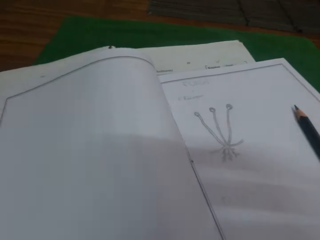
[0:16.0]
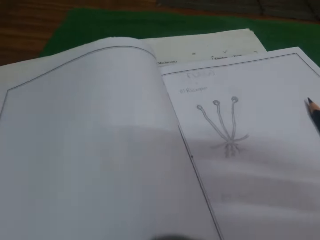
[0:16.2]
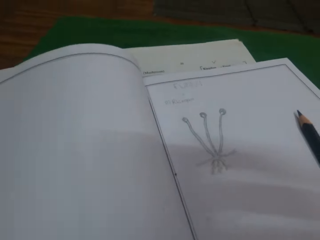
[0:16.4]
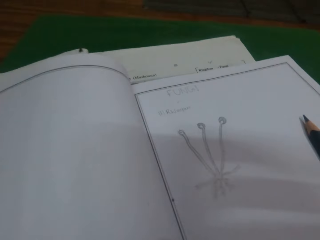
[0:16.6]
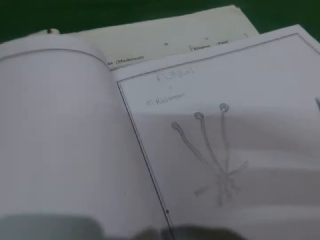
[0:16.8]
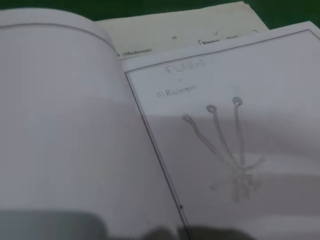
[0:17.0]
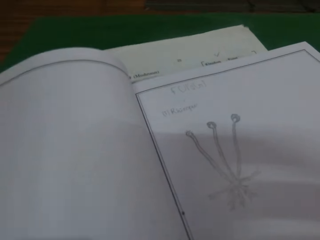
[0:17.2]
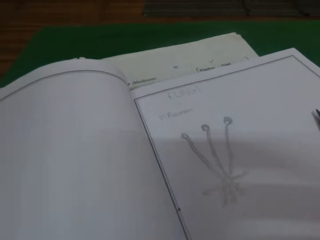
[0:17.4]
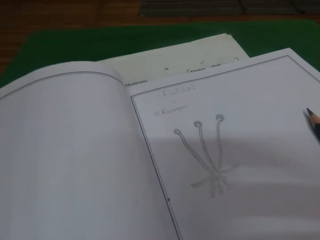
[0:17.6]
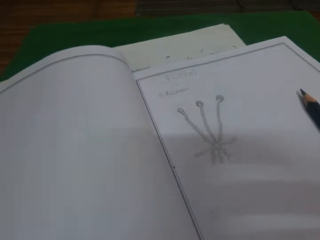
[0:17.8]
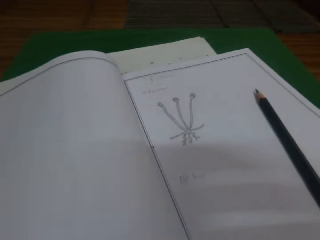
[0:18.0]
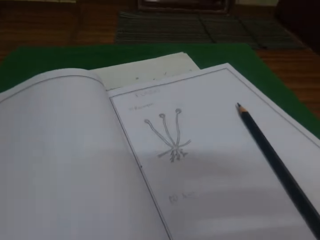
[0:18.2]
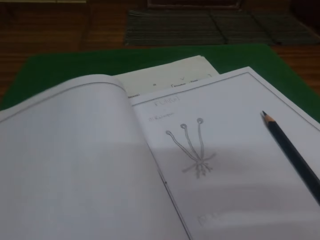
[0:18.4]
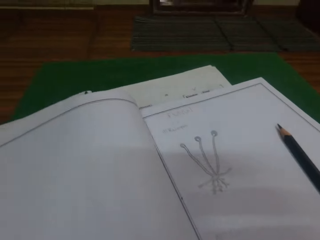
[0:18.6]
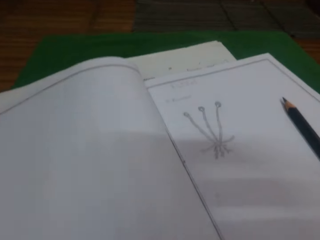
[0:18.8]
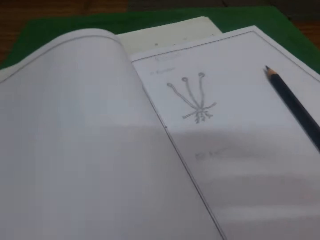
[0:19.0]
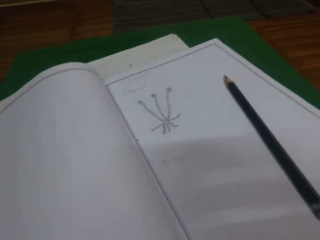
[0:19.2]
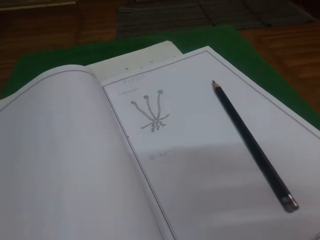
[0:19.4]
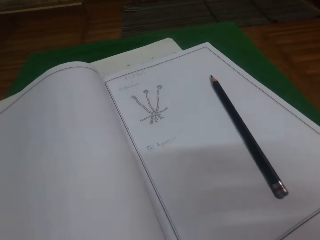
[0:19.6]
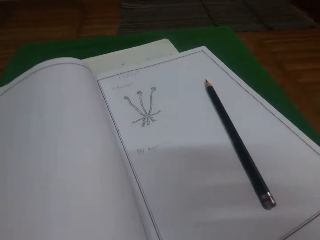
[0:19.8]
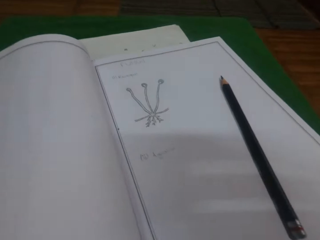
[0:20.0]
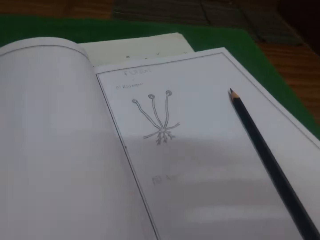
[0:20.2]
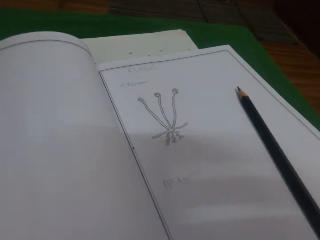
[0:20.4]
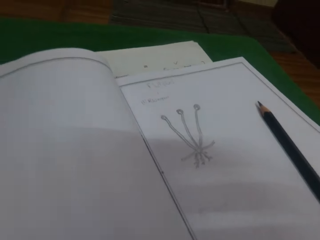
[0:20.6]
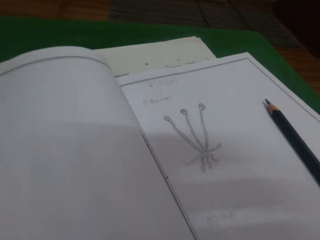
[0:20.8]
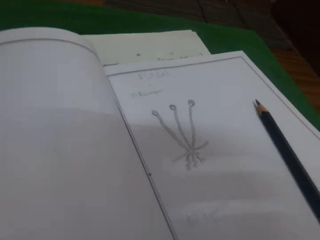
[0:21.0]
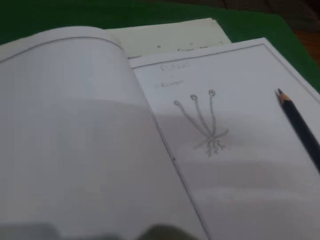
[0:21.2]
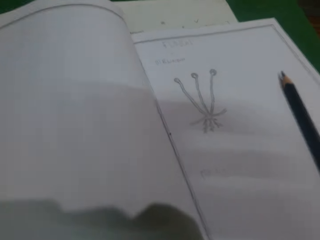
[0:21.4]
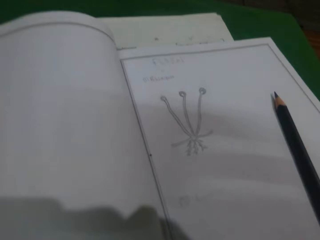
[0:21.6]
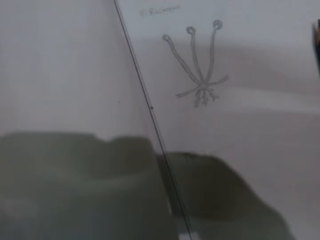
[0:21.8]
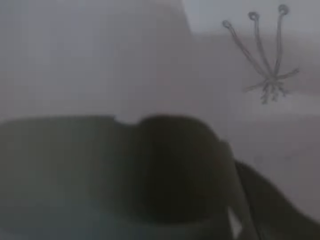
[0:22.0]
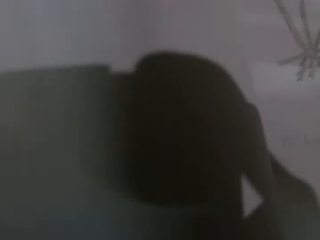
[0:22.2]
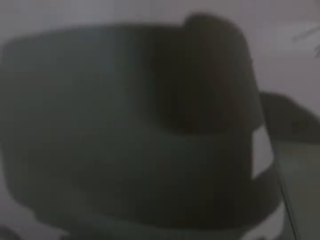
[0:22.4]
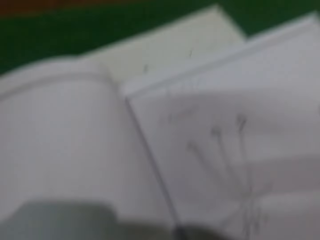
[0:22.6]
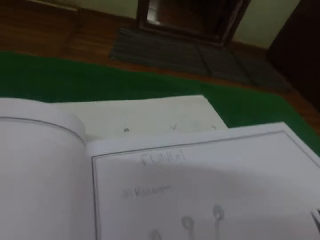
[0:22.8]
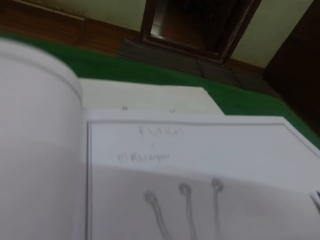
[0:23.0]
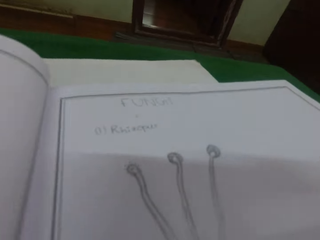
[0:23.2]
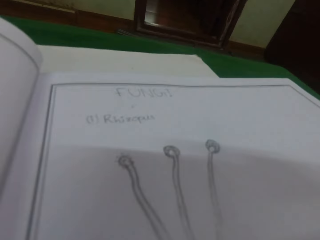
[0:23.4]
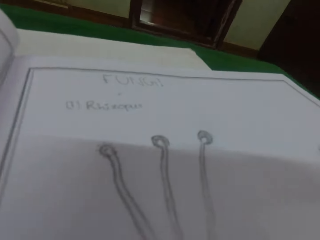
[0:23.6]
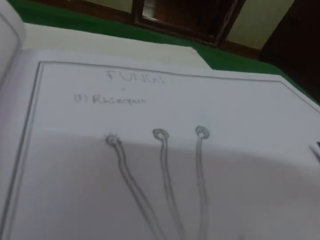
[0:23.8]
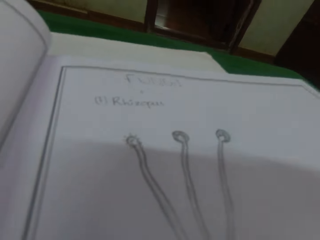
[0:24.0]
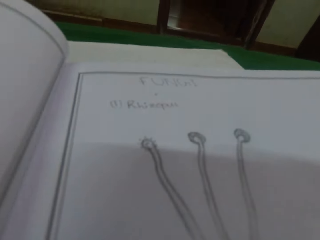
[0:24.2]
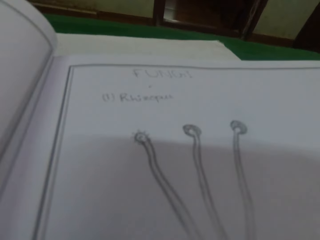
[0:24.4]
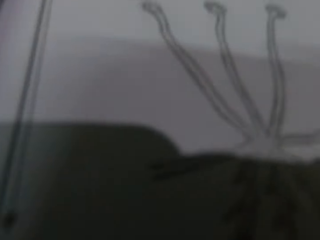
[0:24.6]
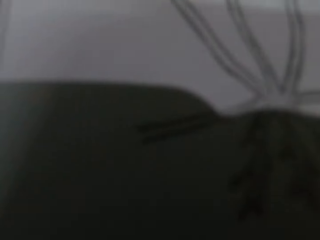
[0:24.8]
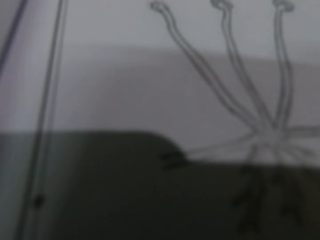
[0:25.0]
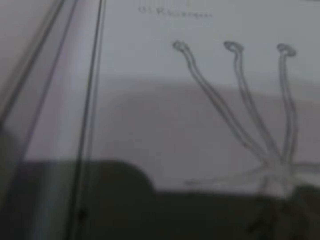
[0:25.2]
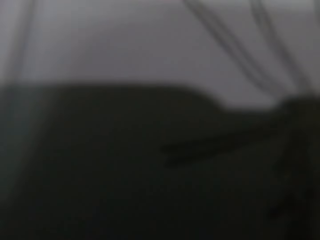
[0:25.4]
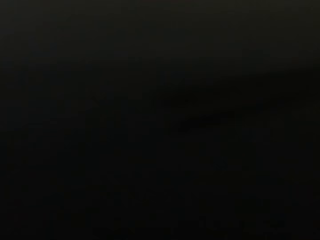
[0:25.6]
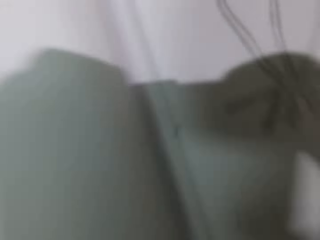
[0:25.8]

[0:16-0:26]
The camera wearer adjusts the camera with both hands.

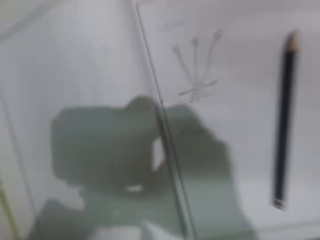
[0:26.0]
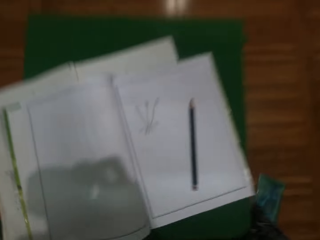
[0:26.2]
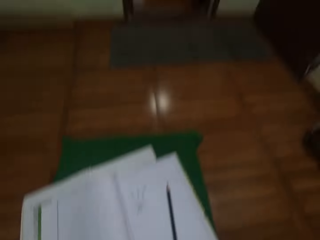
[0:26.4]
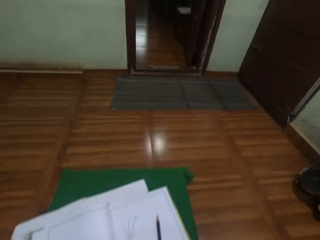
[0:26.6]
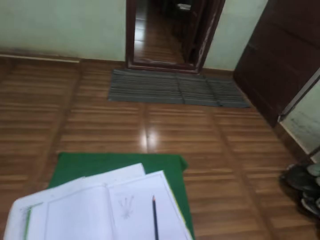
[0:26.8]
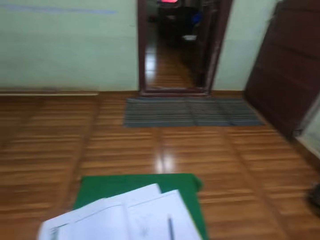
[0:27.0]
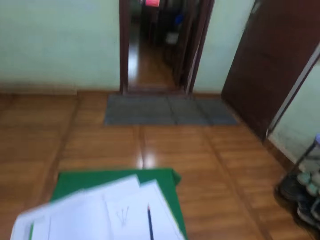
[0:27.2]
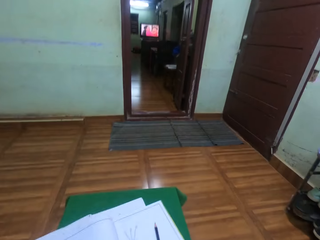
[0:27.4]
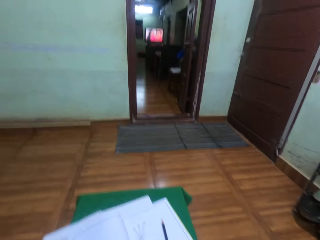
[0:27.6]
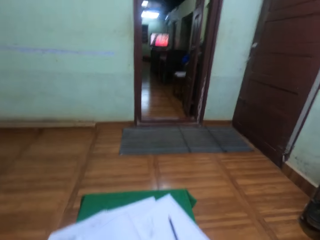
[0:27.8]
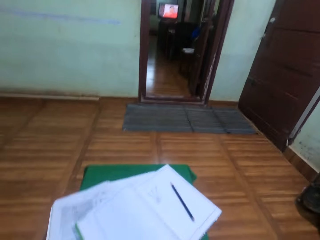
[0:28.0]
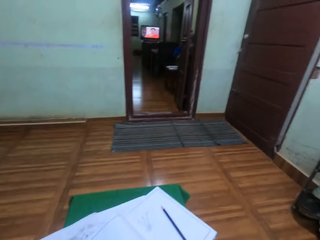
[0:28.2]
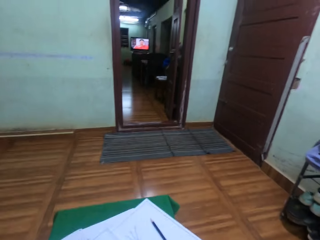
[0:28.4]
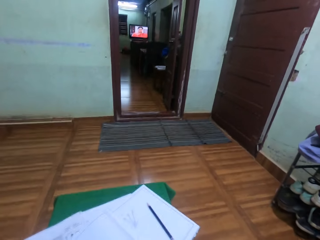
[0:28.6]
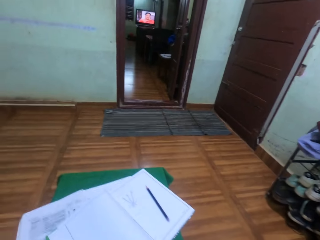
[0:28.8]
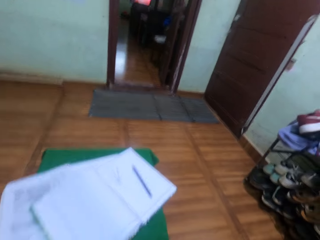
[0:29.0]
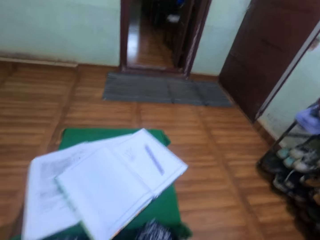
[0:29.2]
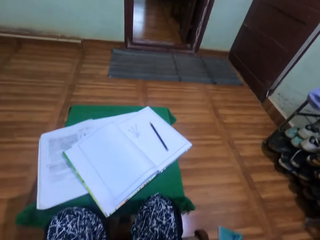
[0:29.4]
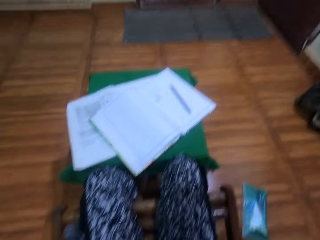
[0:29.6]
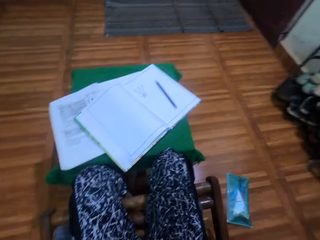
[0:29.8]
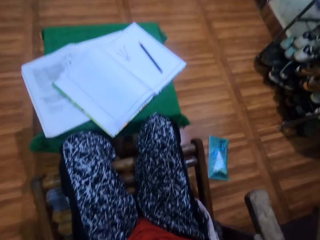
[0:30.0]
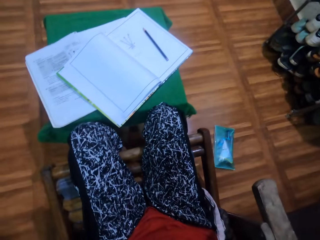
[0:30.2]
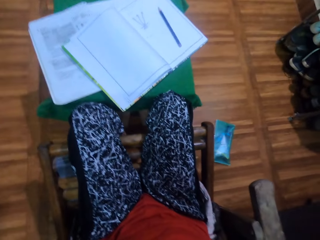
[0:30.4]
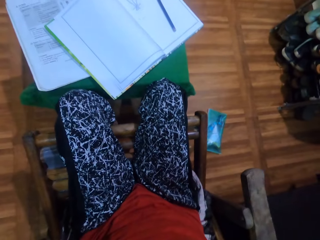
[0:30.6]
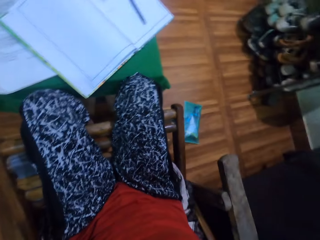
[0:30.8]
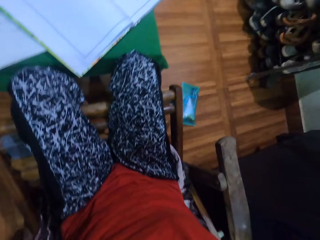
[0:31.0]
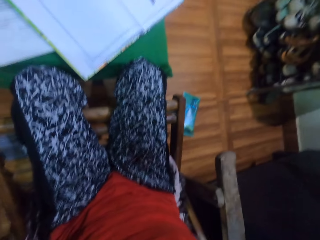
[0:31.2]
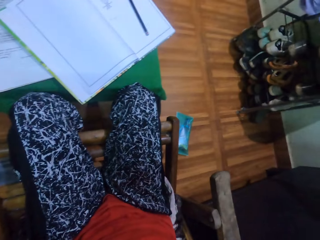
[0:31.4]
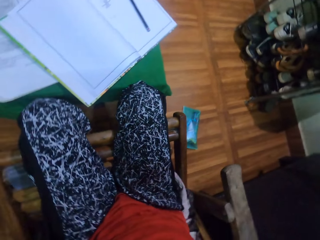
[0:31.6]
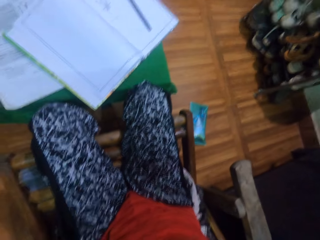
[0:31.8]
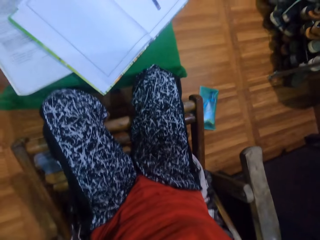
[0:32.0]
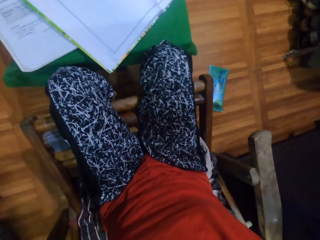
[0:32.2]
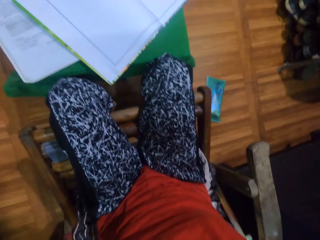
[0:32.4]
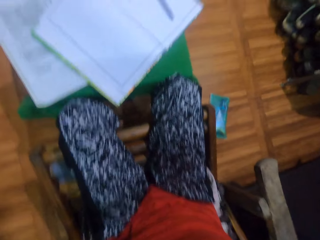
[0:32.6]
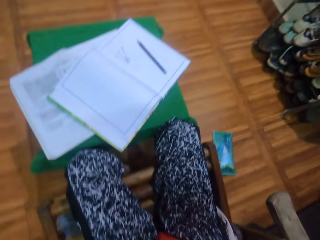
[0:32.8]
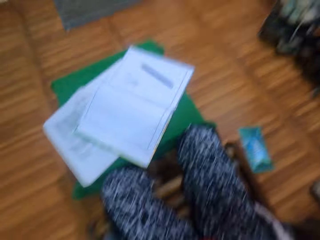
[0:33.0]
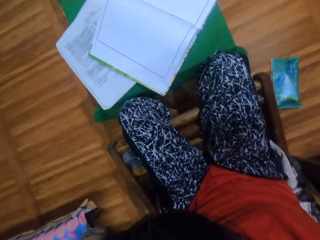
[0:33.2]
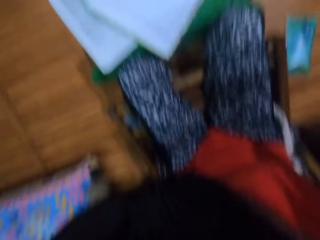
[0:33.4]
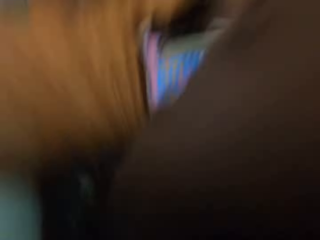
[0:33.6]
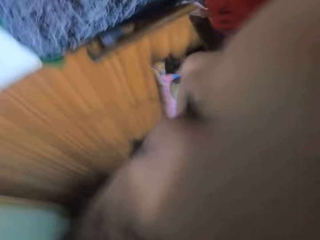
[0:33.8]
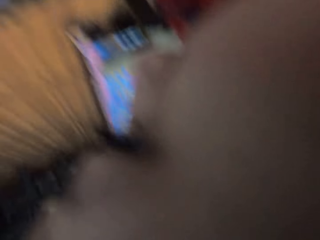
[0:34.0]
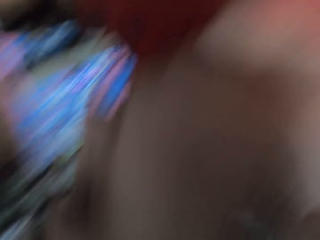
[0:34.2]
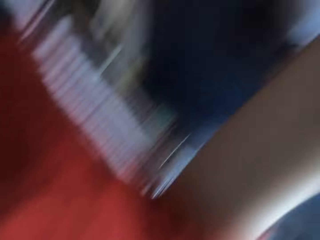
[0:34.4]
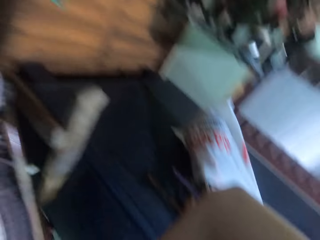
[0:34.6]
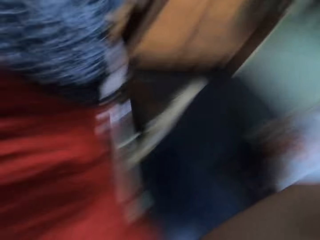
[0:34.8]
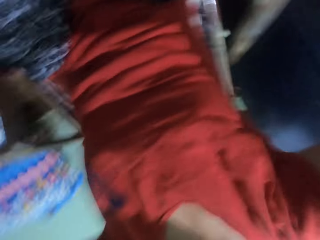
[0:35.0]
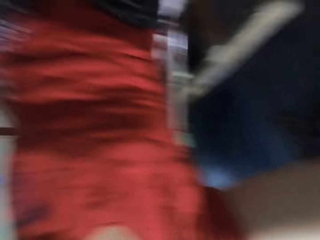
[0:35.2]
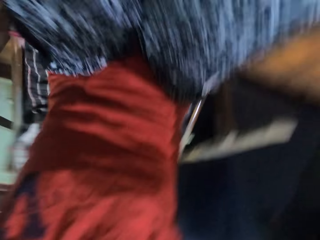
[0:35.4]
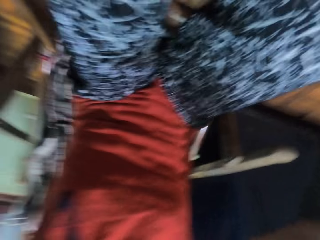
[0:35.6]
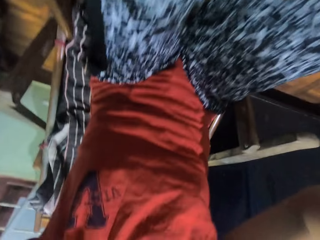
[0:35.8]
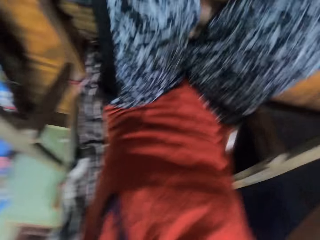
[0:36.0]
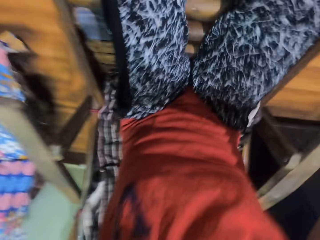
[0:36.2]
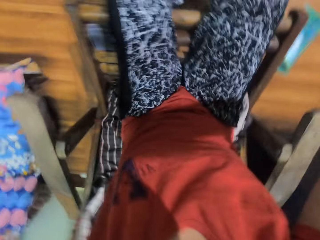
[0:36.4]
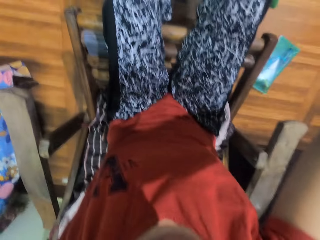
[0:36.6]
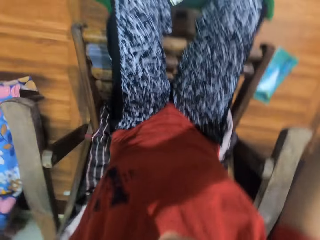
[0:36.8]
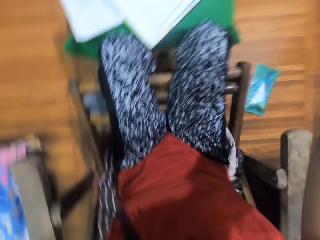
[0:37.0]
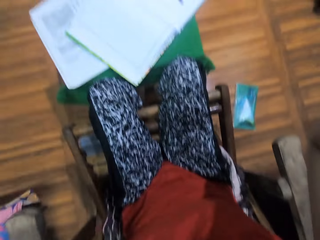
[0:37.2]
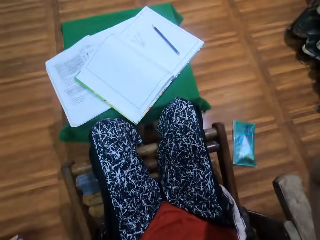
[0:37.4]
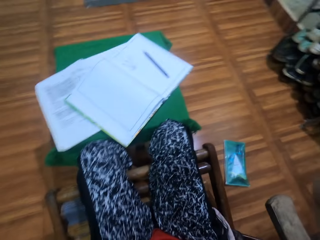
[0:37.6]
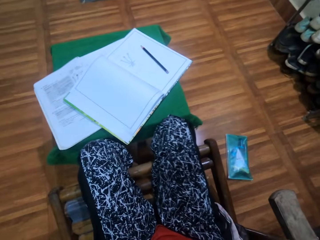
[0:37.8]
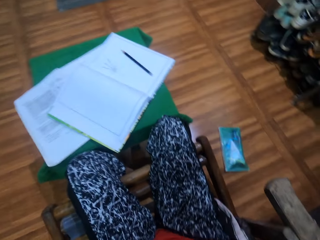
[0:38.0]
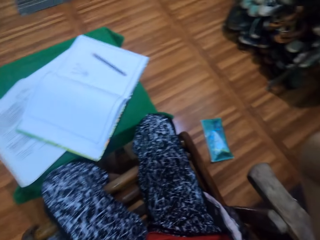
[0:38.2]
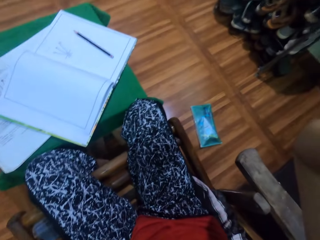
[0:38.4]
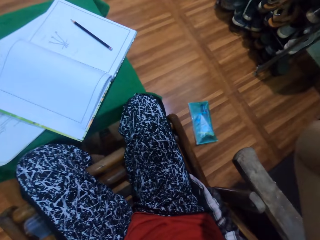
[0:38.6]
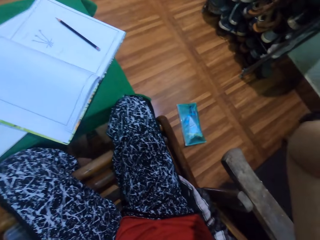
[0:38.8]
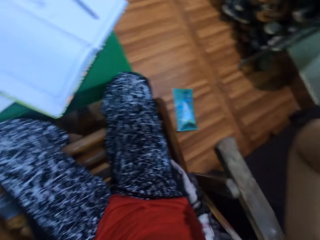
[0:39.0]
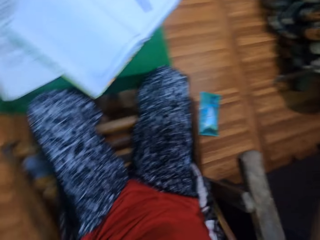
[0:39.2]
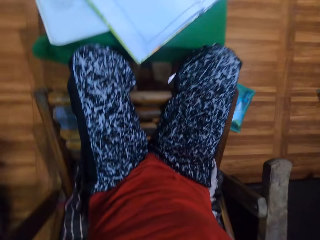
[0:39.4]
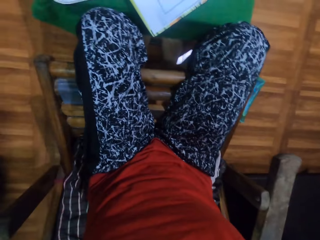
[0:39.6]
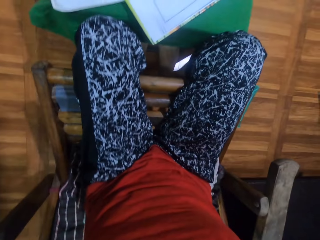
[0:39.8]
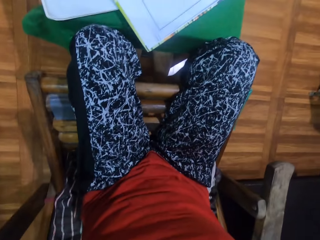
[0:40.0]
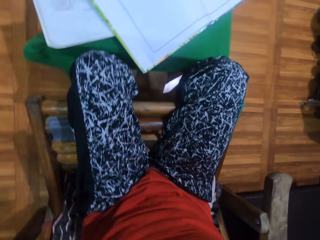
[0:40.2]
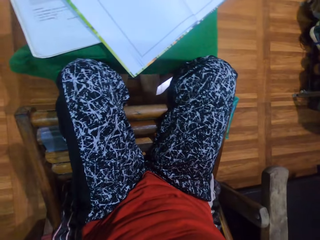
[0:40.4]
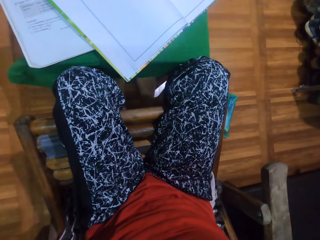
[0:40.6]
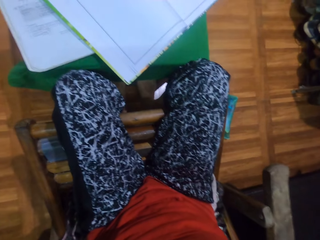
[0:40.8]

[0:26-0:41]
The camera wearer looks through the door. They look at the books on the stool. They adjust the camera with both hands.
